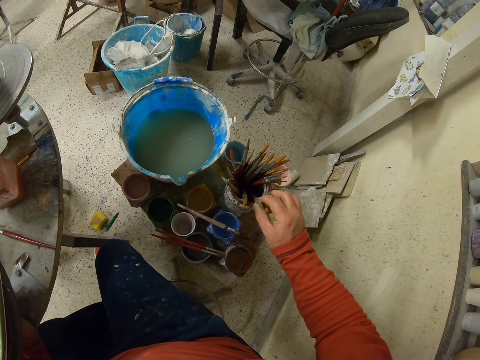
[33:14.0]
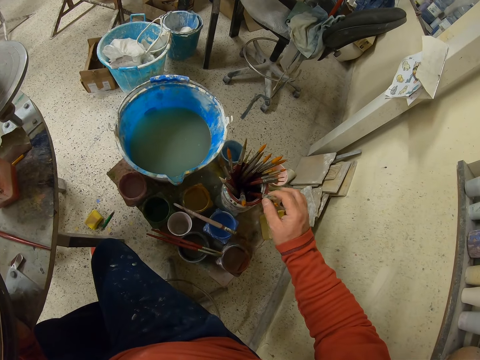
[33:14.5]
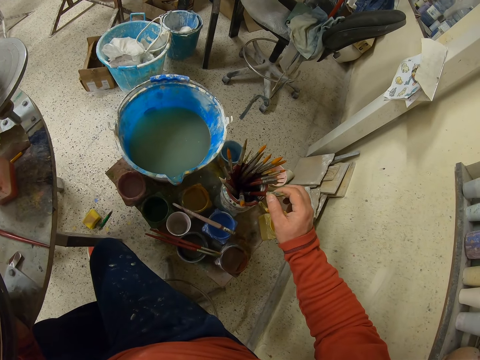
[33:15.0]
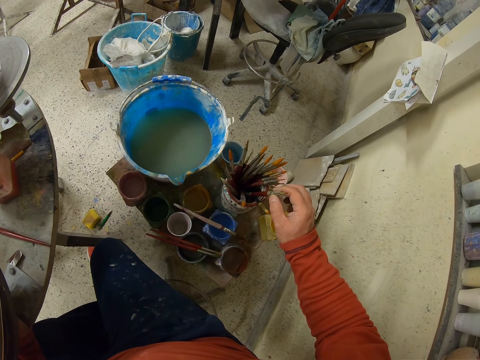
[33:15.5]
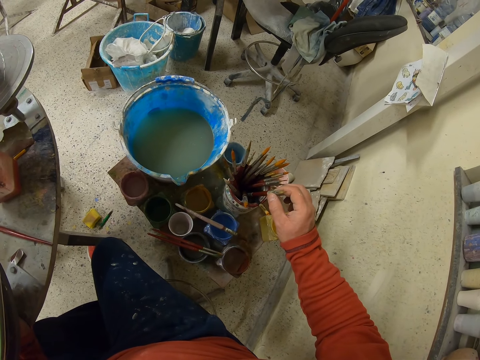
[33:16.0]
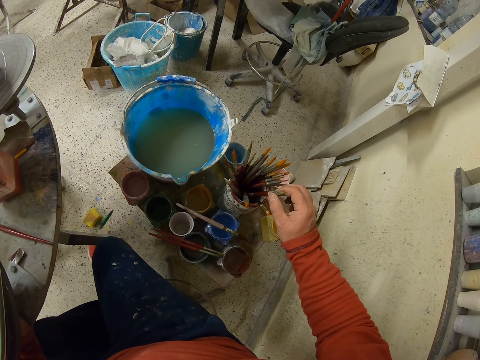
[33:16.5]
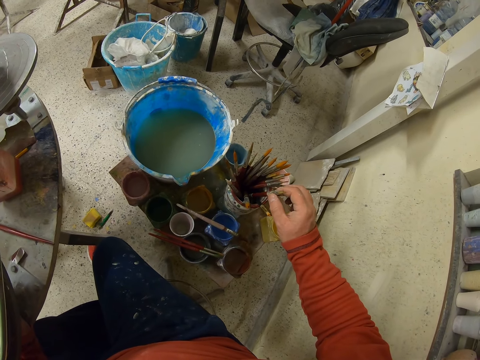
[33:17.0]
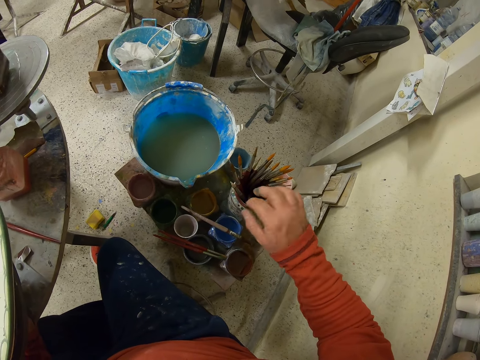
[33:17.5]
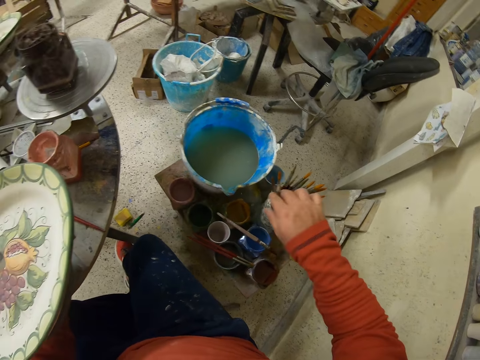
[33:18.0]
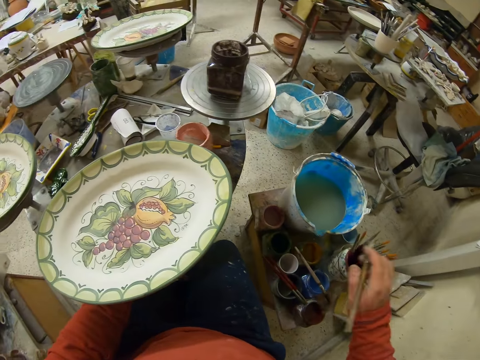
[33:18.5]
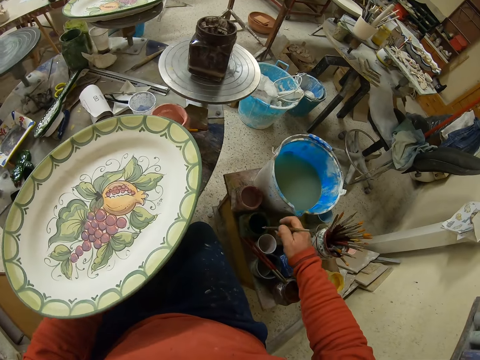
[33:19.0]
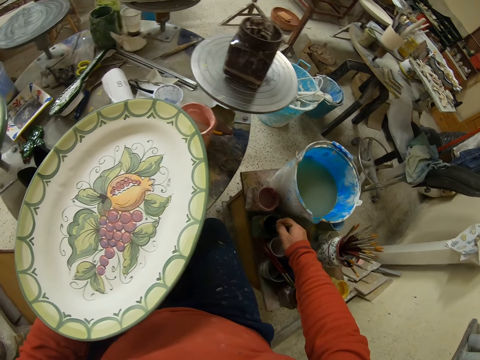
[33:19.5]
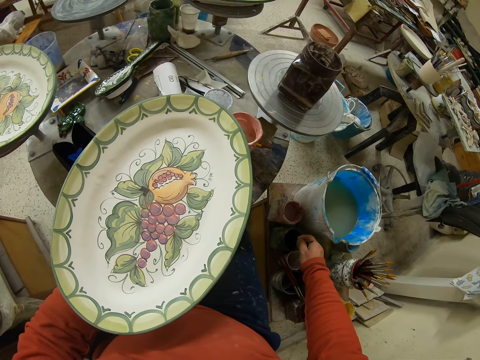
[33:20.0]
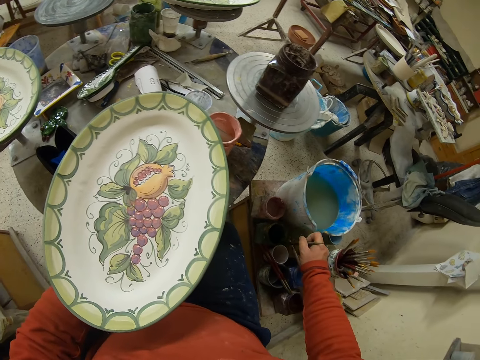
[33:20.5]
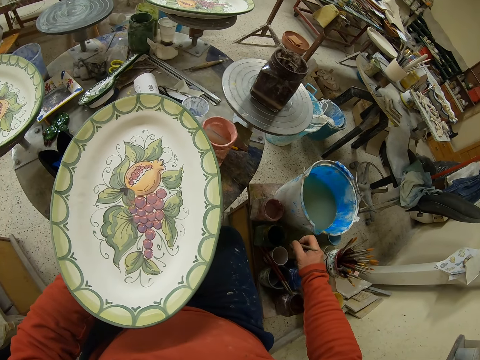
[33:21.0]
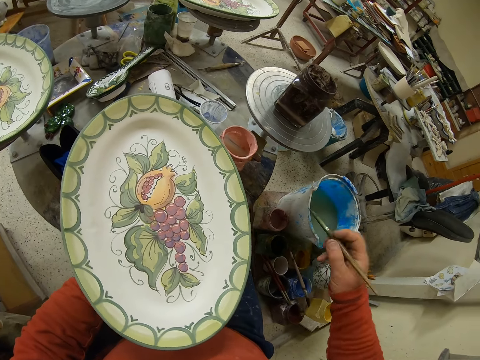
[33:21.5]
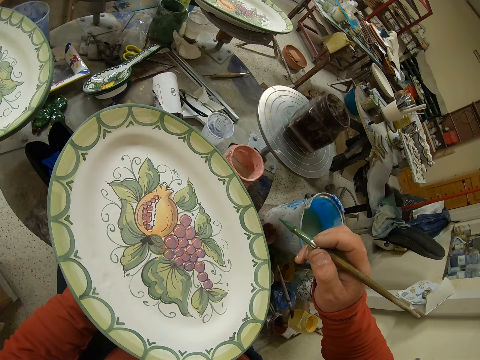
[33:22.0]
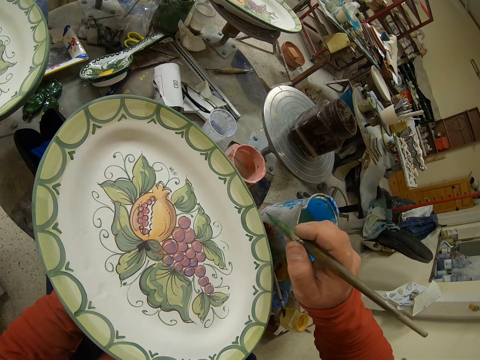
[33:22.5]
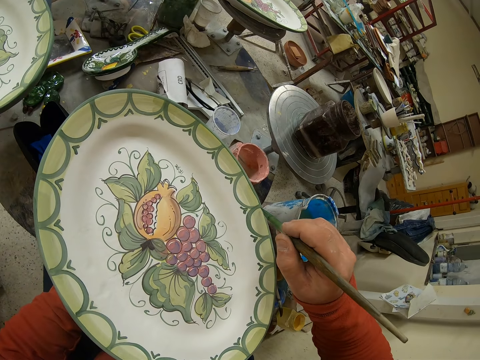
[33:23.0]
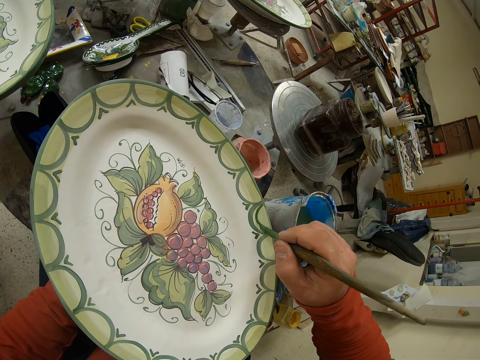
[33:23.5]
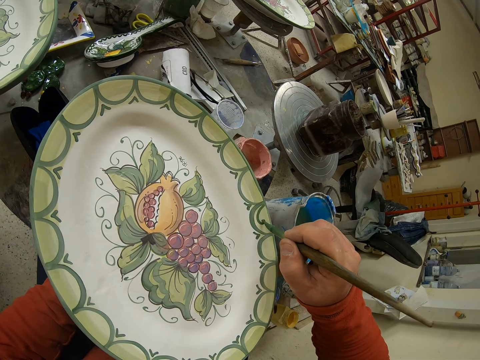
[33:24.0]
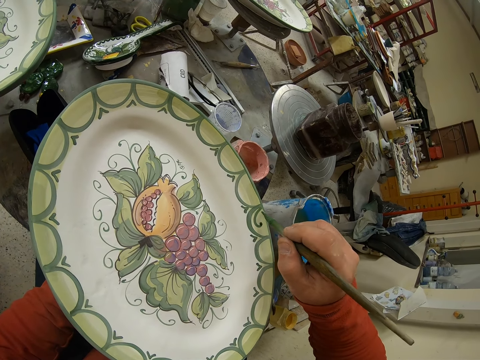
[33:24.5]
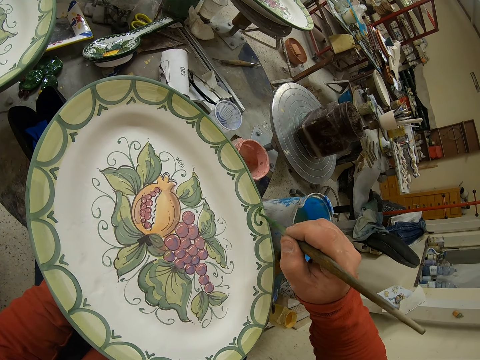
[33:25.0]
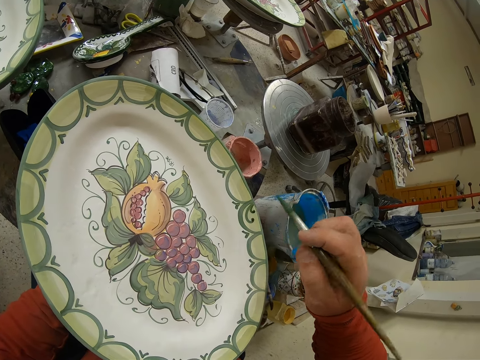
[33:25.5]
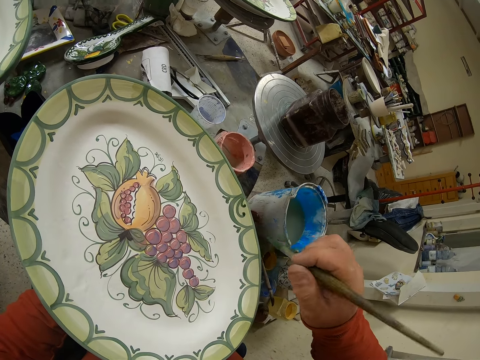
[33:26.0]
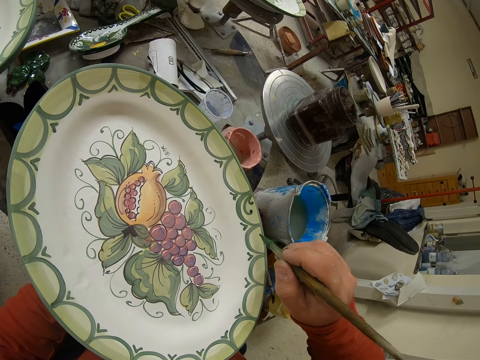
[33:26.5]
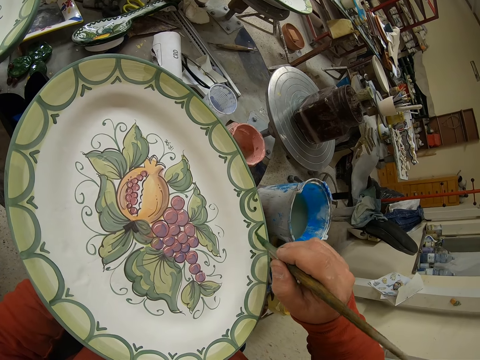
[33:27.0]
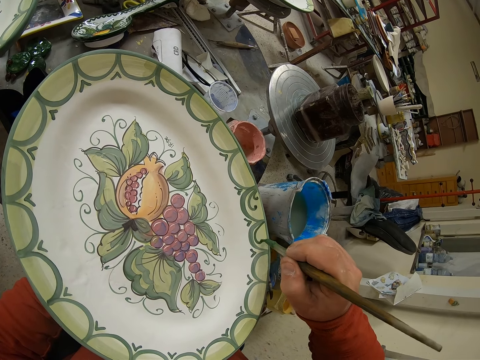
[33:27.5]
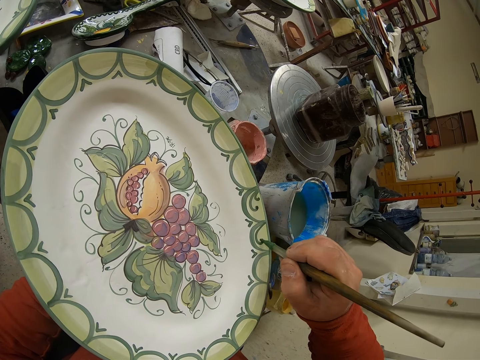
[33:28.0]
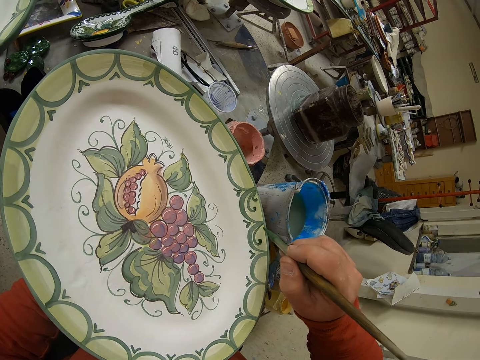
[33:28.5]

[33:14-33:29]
The camera wearer picks up the paint brush. They look for a brush. They dip the brush in the paint. They draw patterns on a plate.

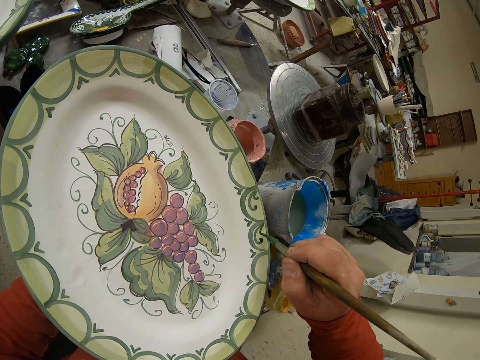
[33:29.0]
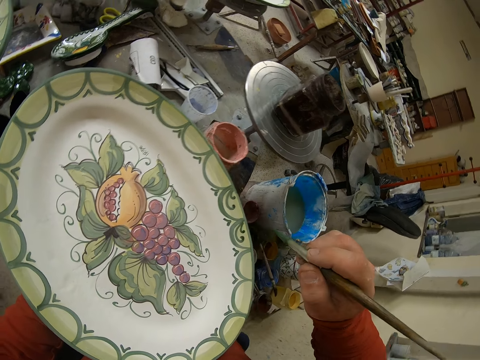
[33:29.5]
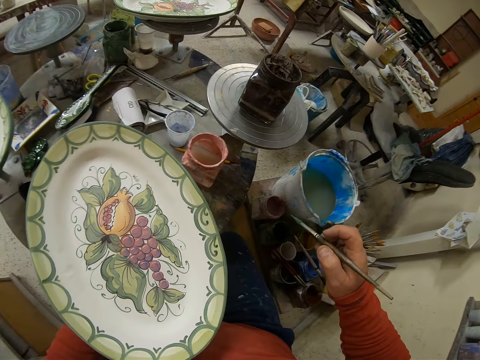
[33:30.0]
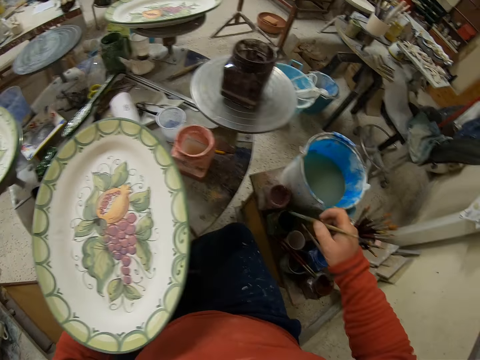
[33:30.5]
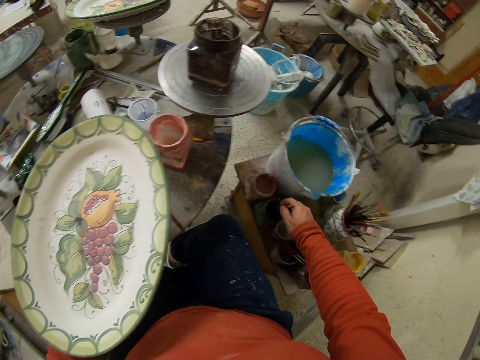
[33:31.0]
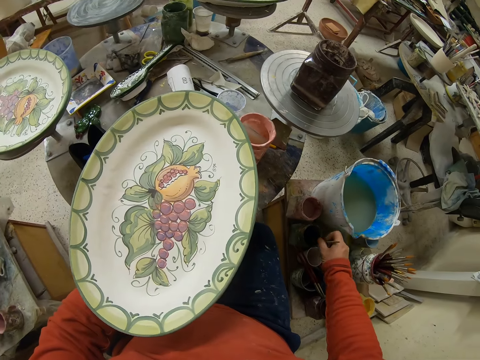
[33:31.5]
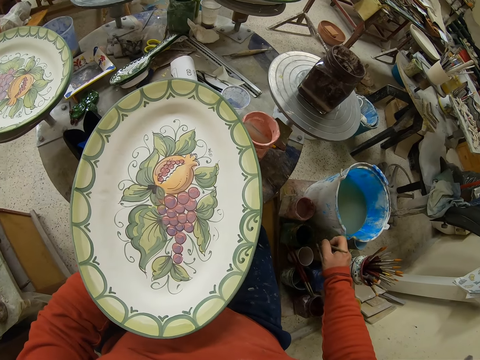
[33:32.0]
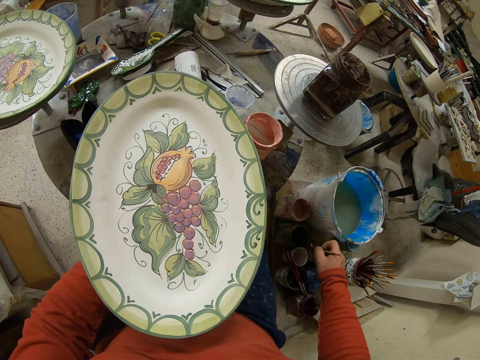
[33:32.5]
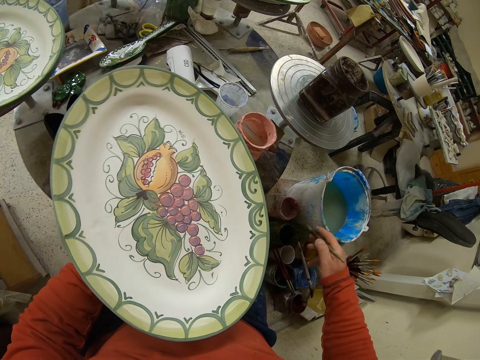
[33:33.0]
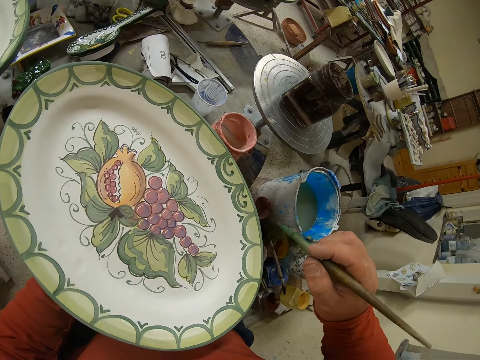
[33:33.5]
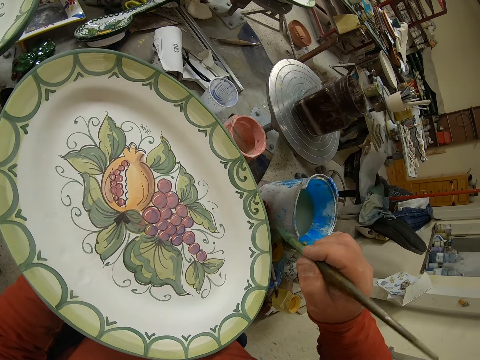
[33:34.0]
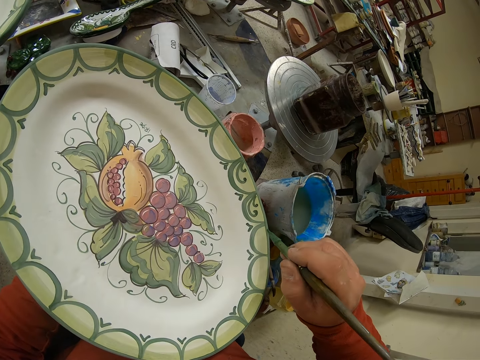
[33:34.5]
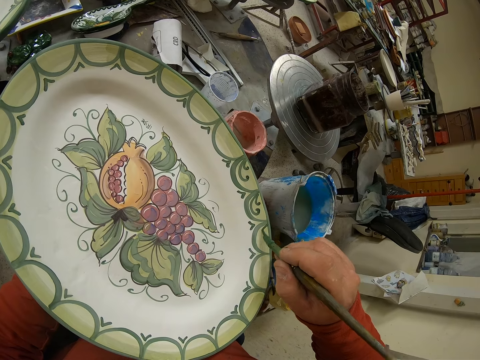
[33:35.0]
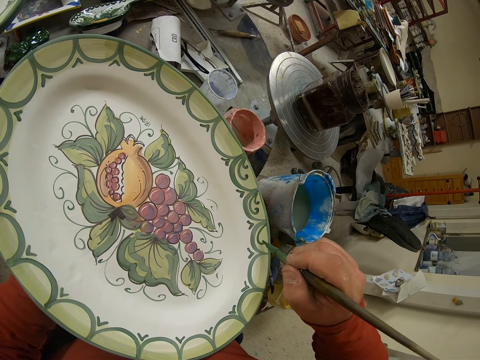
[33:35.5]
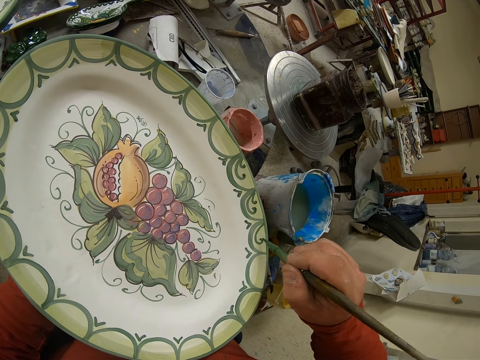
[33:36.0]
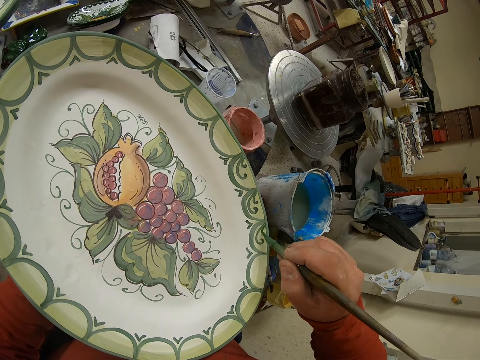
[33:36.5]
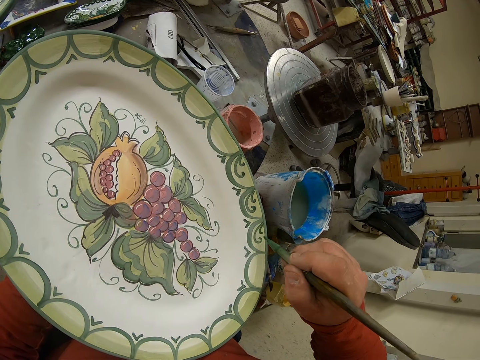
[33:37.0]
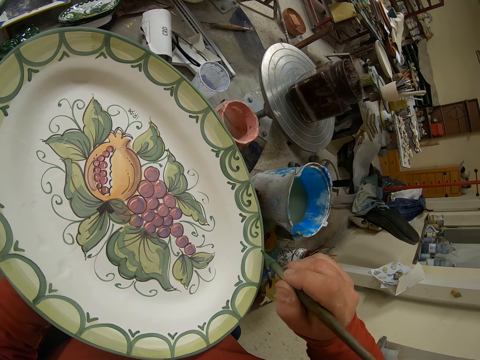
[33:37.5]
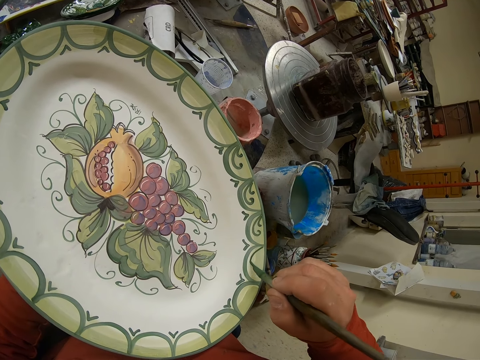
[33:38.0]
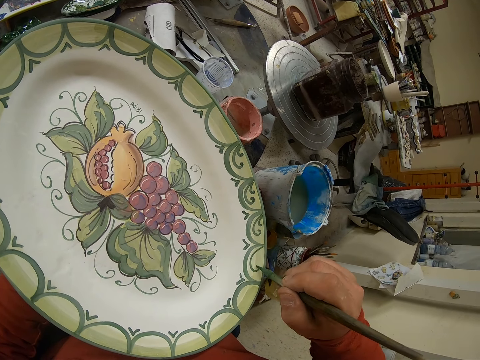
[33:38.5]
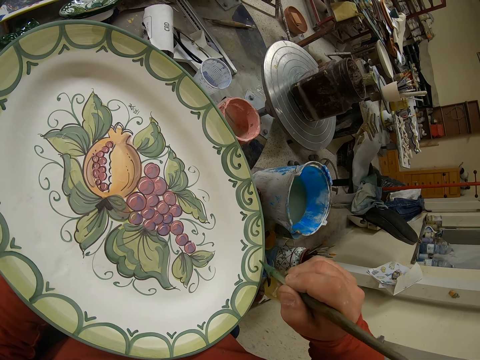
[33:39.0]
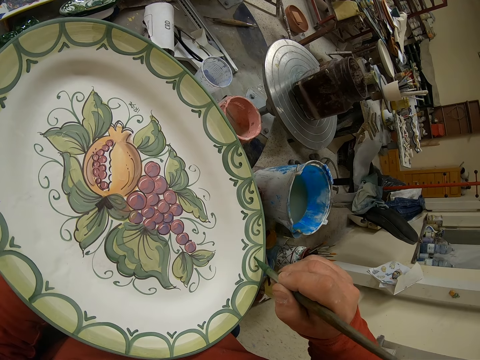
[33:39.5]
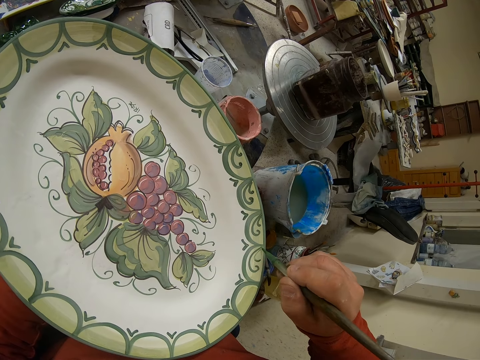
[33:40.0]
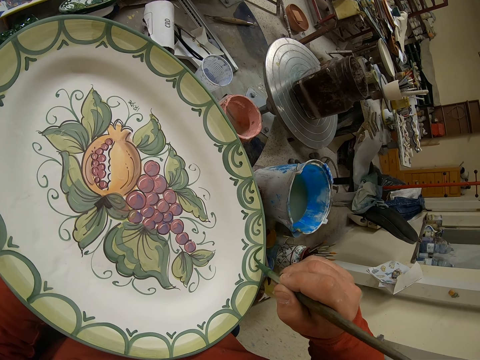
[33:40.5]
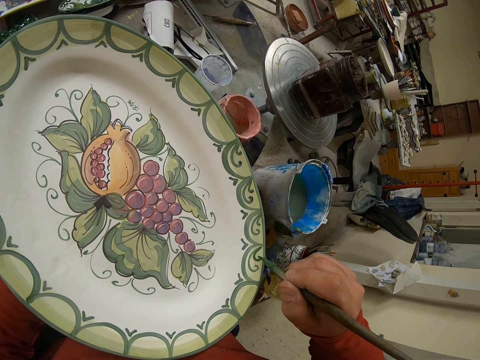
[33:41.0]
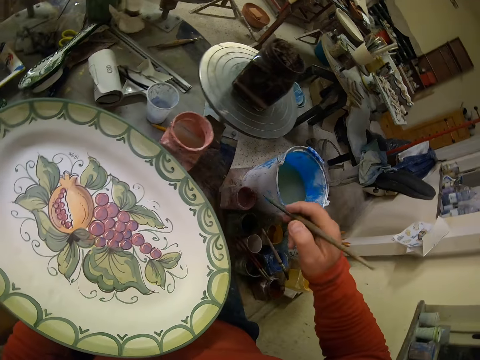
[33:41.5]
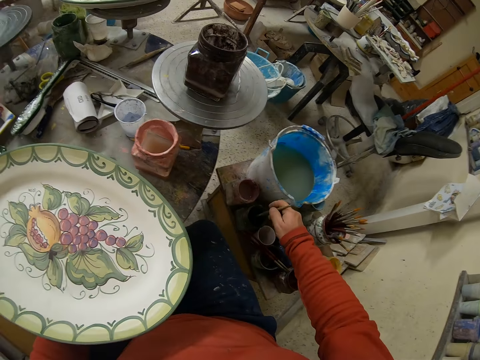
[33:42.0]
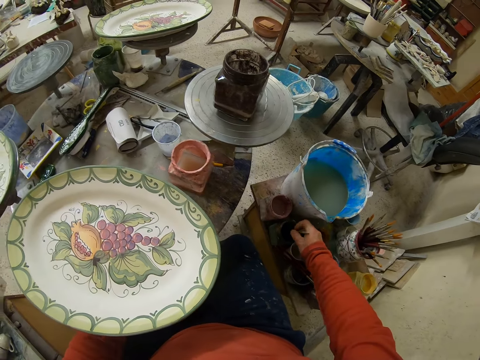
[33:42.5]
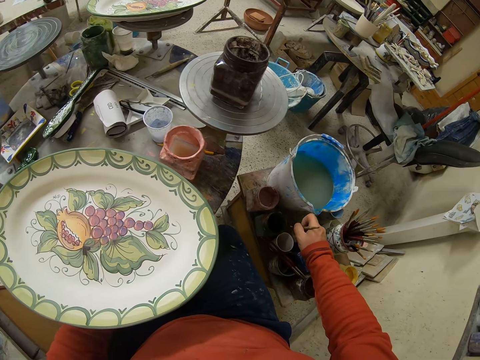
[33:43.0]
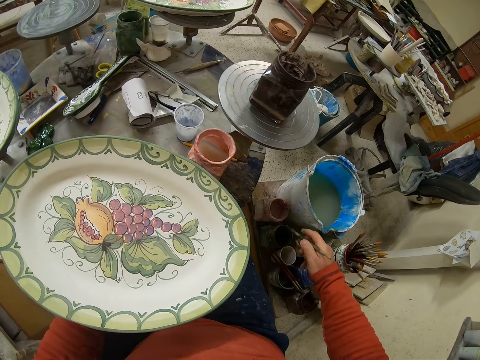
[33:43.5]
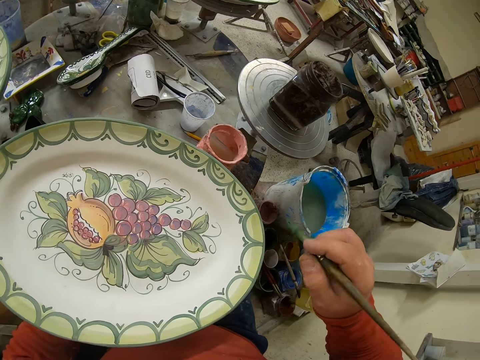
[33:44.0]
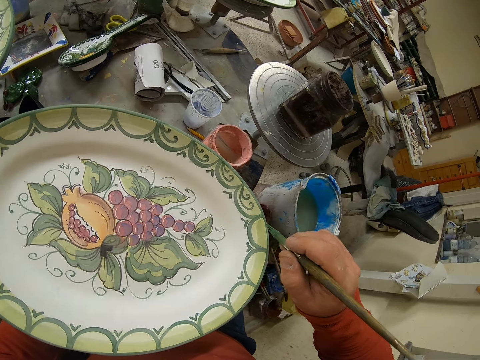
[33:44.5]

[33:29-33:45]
The camera wearer dips the brush in the paint. They paint the tray. They dip the brush in the paint.
